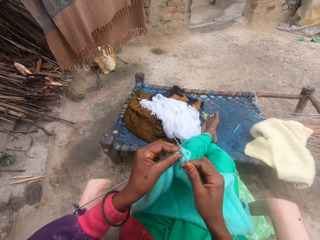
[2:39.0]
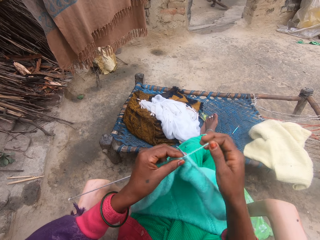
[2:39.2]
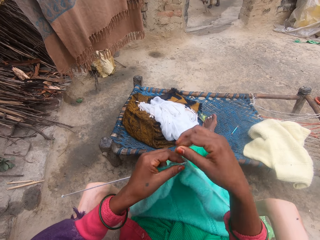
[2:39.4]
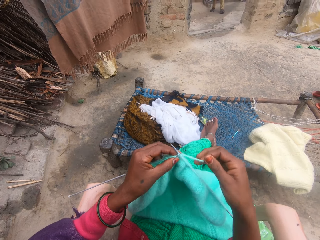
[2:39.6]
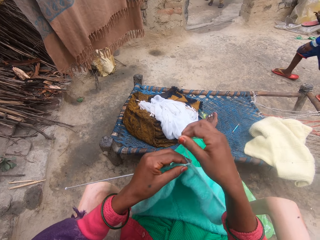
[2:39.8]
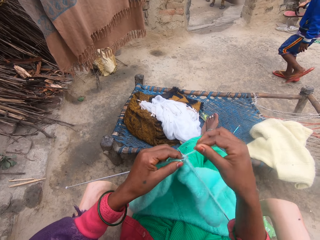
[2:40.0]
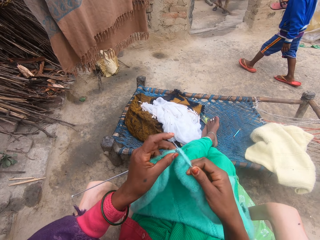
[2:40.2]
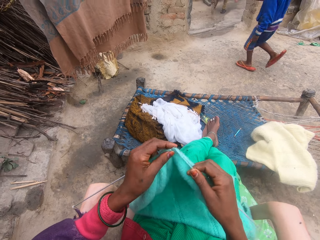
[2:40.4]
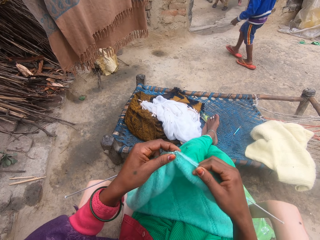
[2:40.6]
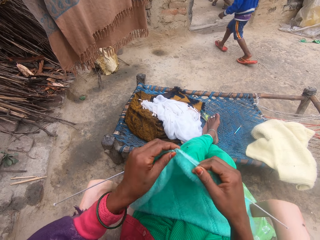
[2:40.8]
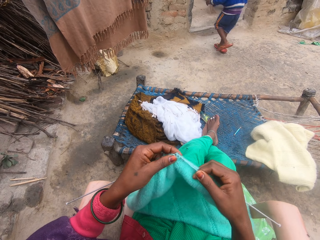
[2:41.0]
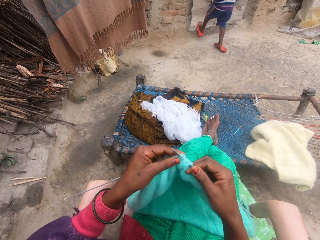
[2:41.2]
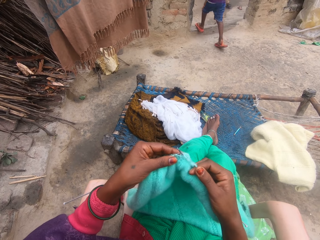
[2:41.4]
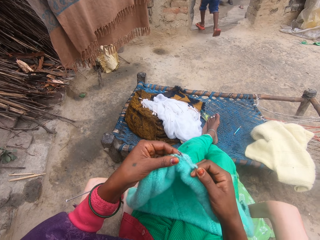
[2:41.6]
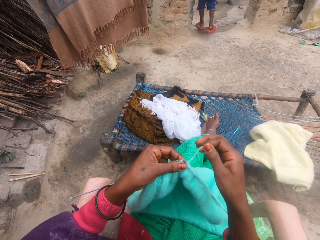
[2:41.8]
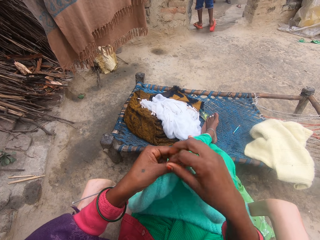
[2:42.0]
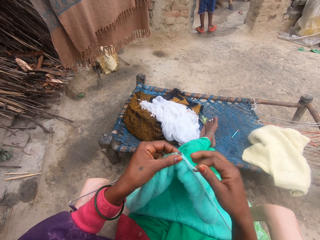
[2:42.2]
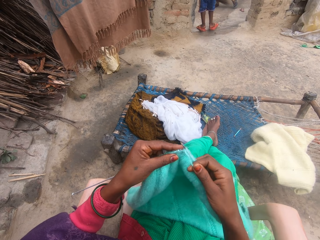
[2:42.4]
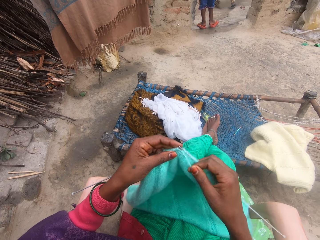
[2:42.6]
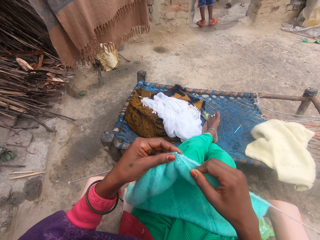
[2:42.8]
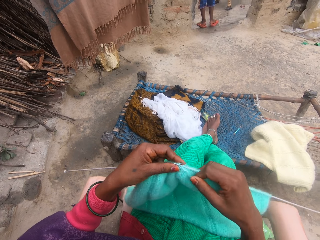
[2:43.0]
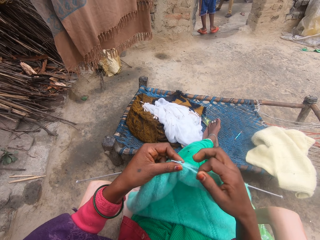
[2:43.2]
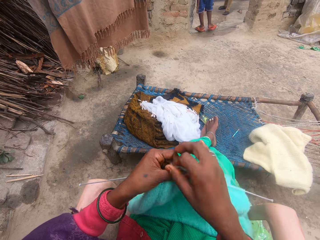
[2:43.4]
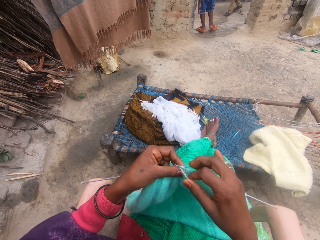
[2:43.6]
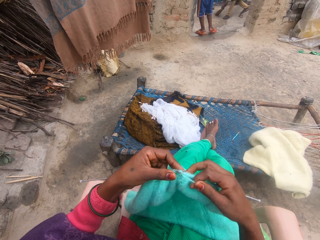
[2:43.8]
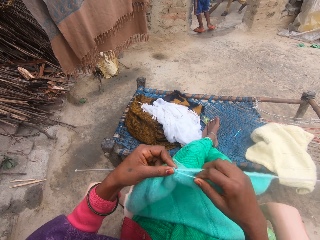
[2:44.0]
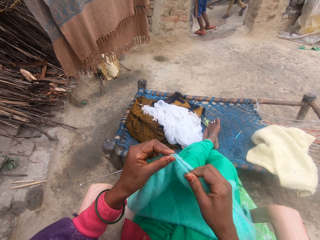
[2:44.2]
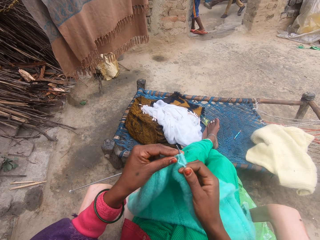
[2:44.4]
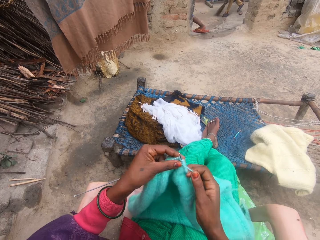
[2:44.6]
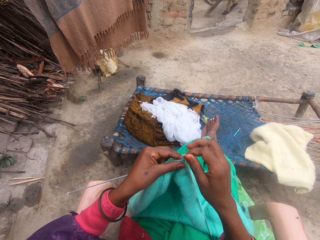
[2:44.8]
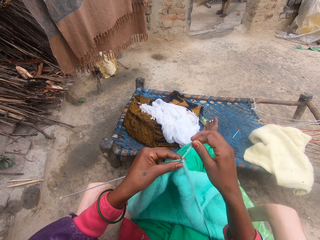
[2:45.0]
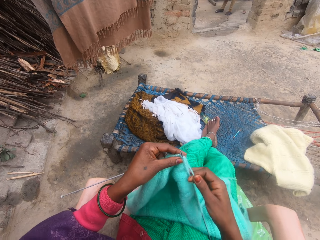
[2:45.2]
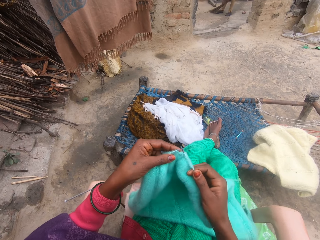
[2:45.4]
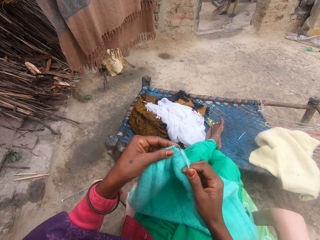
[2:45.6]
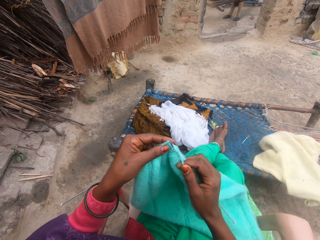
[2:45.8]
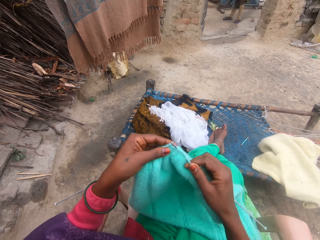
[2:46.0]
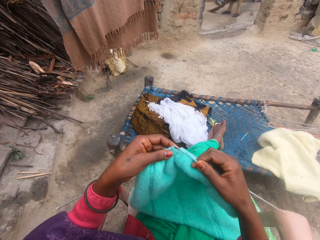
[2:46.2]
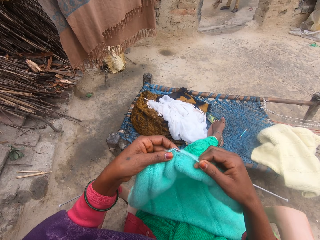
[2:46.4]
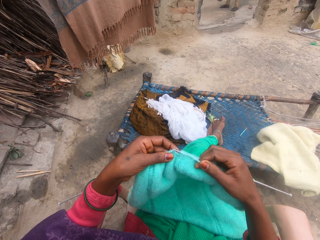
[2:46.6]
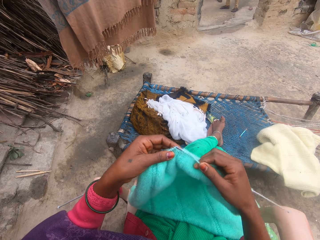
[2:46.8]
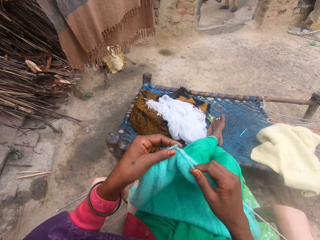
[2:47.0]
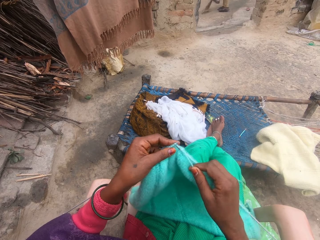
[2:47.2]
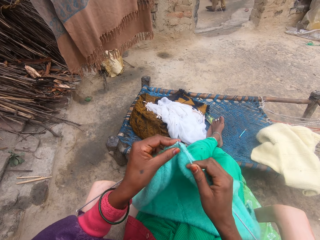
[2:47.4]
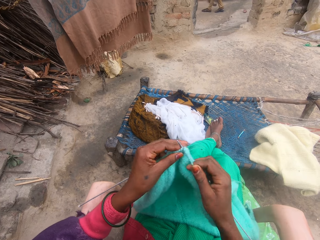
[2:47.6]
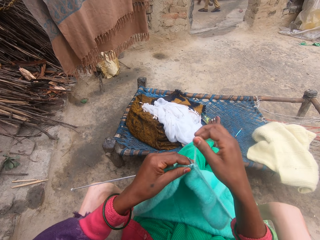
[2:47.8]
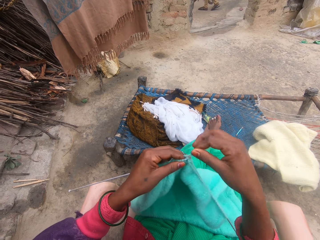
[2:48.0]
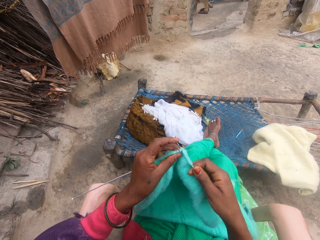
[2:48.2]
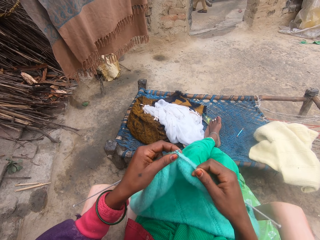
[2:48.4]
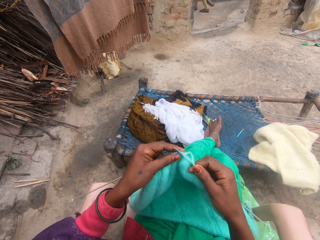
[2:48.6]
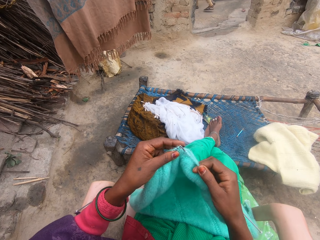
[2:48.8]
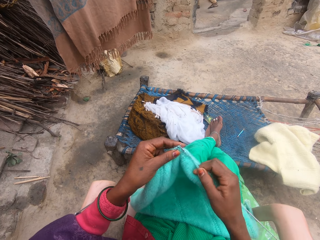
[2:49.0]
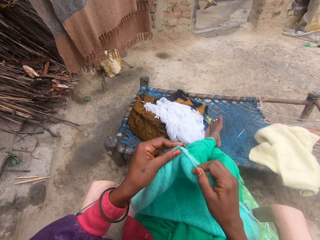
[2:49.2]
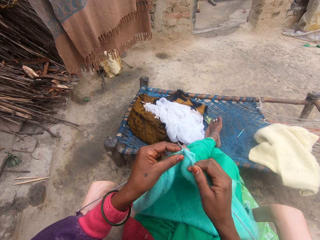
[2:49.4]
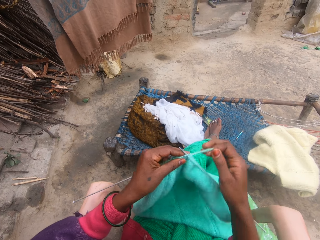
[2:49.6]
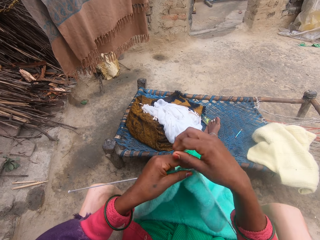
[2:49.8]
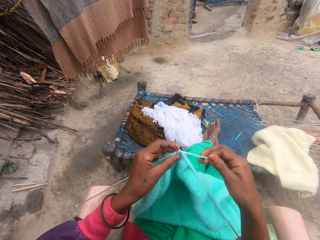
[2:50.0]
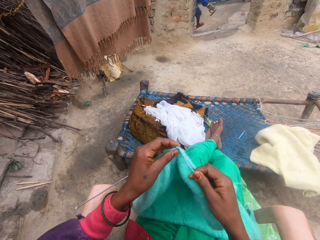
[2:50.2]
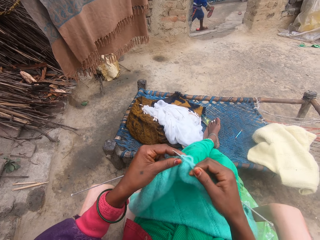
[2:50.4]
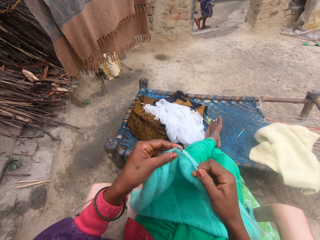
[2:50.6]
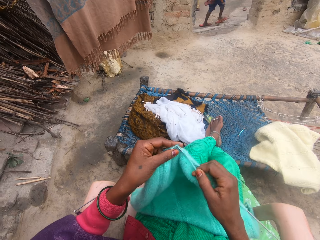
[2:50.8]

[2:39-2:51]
The camera wearer rolls the yarn on the needle. A person walks in the compound. The camera wearer knits the yarn with the needle in her hands. She rolls the yarn on the needle. She knits the yarn with the needle in her hands. She rolls the yarn on the needle. She knits the yarn with the needle in her hands. She rolls the yarn on the needle. She knits the yarn with the needle in her hands. She rolls the yarn on the needle. She knits the yarn with the needle in her hands.

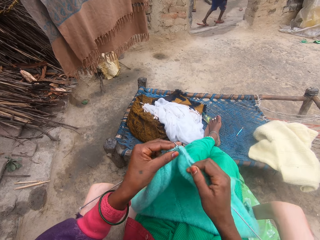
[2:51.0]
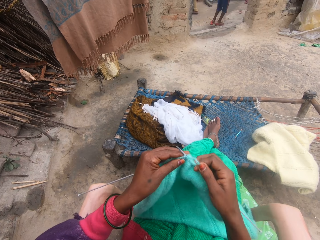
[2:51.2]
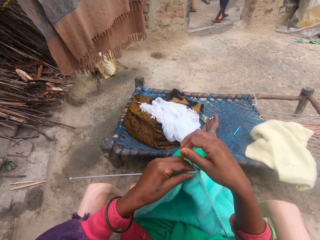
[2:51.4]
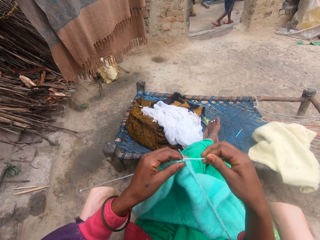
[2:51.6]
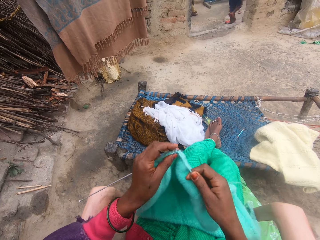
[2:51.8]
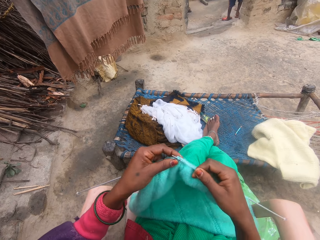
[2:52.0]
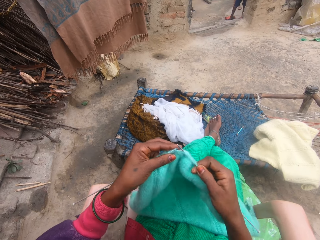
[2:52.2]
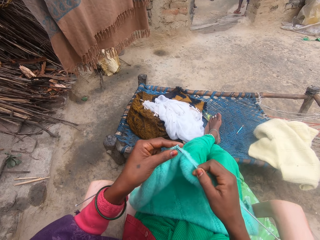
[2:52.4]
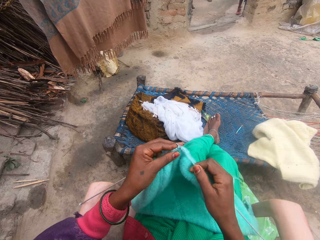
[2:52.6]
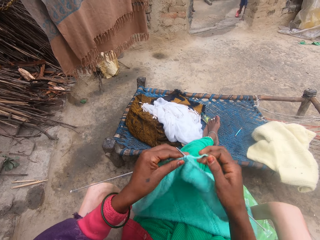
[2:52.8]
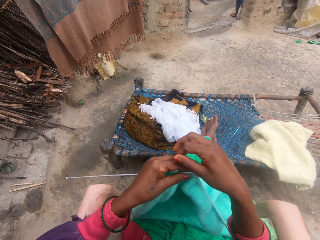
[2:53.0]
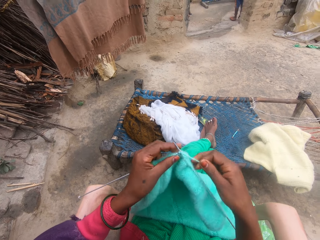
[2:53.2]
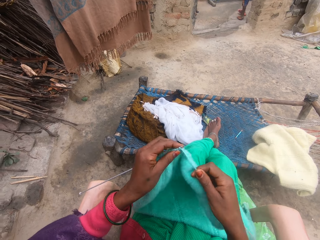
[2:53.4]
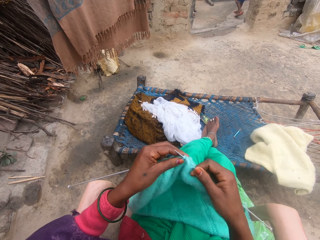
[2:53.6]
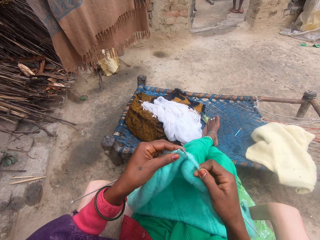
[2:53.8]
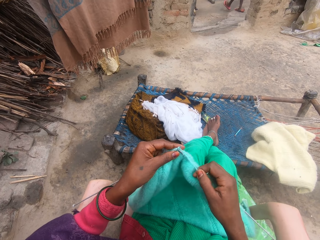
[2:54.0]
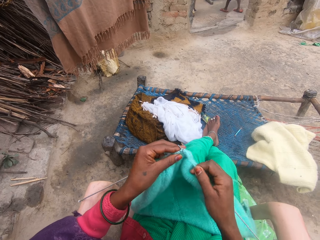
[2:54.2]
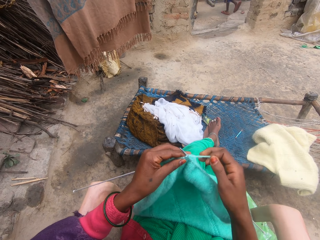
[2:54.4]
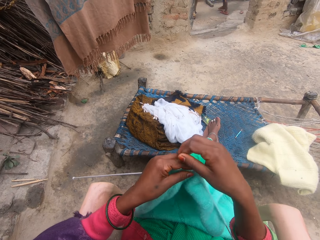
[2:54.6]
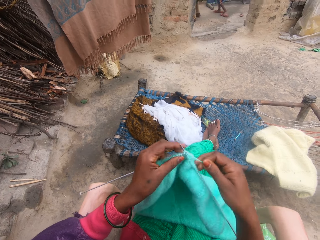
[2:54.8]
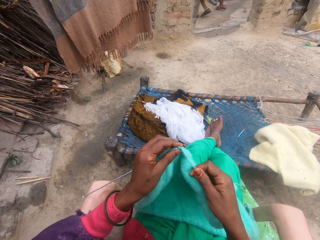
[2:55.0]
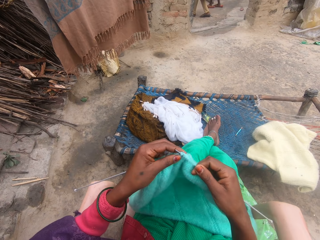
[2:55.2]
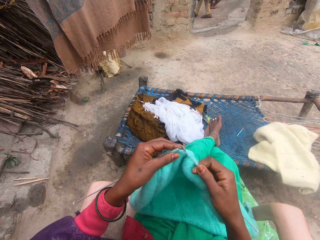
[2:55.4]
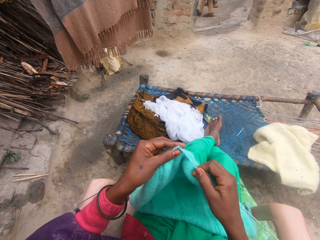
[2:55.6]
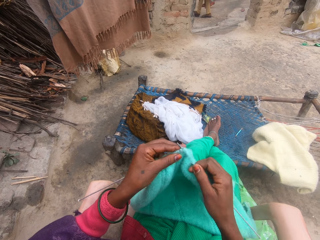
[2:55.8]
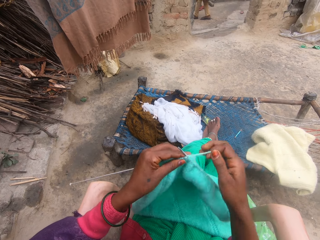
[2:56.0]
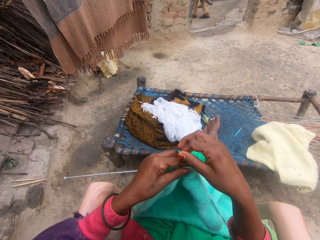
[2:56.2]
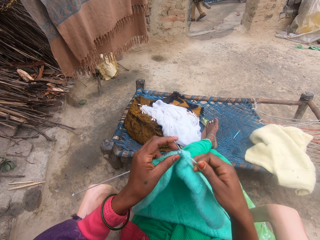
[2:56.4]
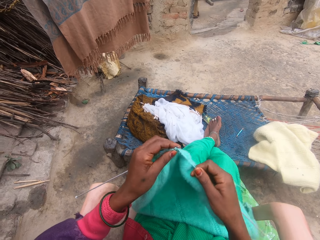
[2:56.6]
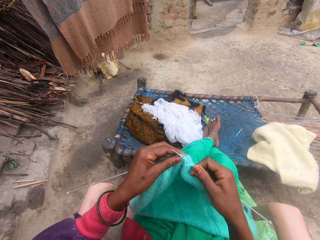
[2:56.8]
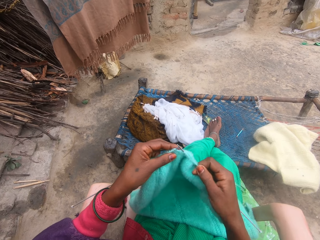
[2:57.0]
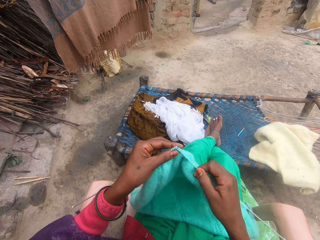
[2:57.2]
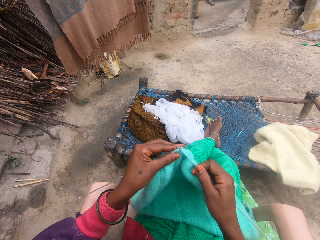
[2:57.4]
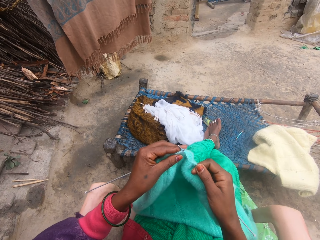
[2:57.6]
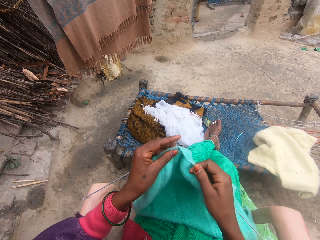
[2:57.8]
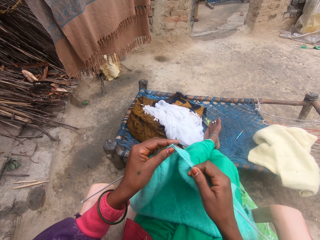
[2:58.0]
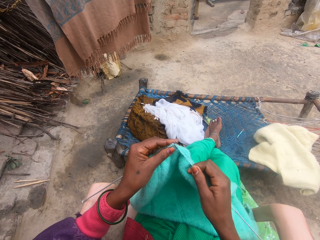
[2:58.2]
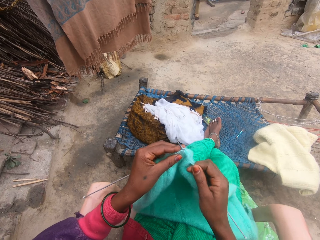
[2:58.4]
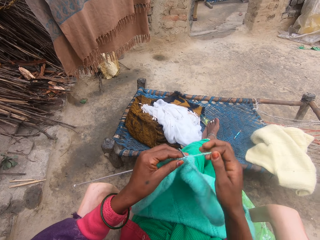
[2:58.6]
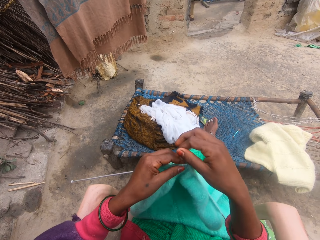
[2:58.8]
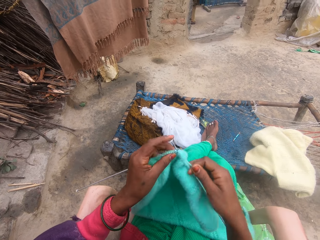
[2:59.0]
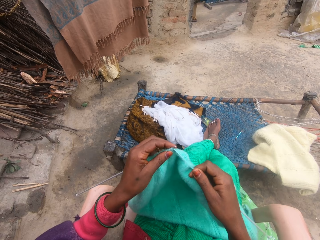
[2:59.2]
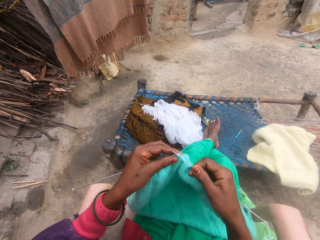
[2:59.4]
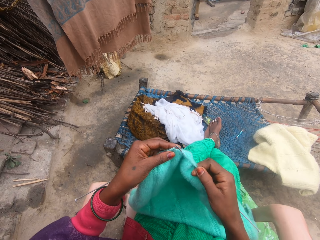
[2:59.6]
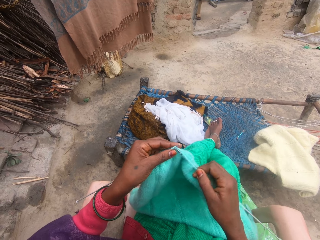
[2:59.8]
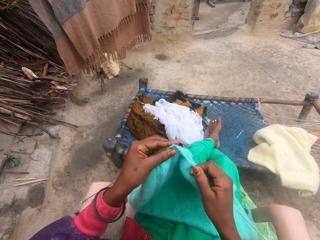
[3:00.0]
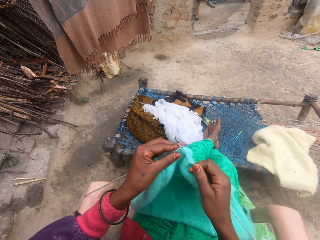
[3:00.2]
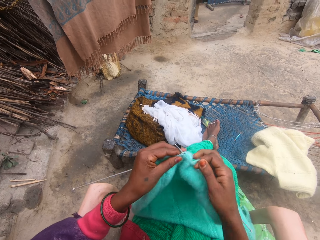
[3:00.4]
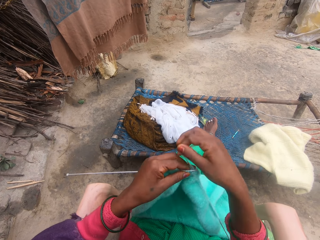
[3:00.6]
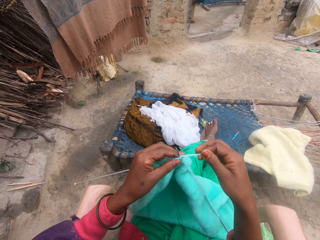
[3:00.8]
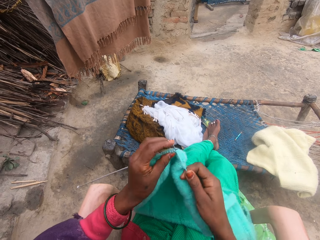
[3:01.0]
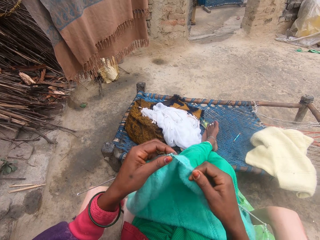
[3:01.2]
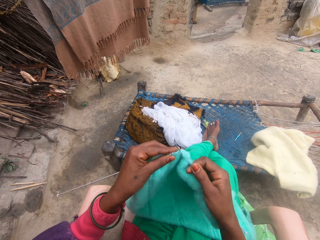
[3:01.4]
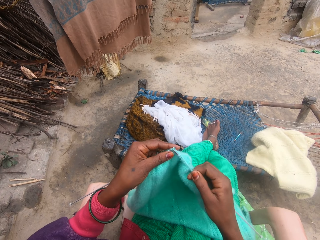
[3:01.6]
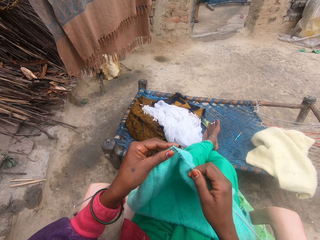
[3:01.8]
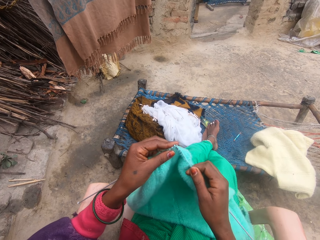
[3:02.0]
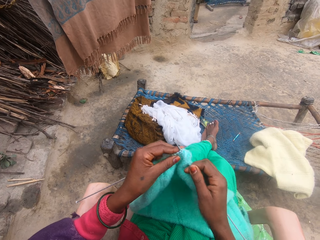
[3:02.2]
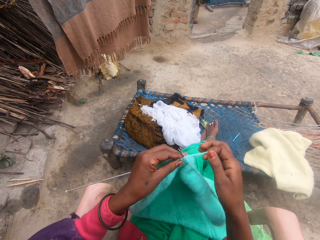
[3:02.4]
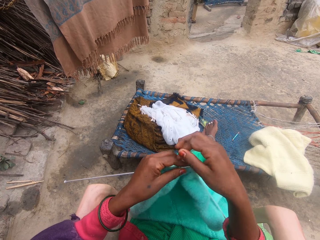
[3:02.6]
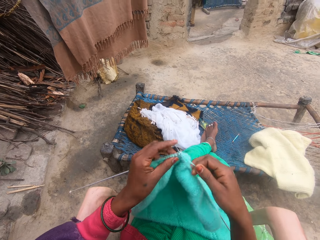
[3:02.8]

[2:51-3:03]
The camera wearer rolls the yarn on the needle. She knits the yarn with the needle in her hands. She rolls the yarn on the needle. She knits the yarn with the needle in her hands. She rolls the yarn on the needle. She knits the yarn with the needle in her hands. She rolls the yarn on the needle. She knits the yarn with the needle in her hands. She rolls the yarn on the needle. She knits the yarn with the needle in her hands. She rolls the yarn on the needle.
